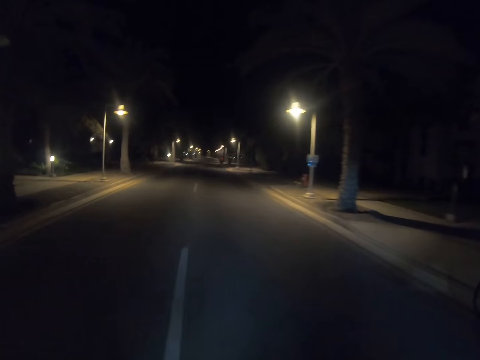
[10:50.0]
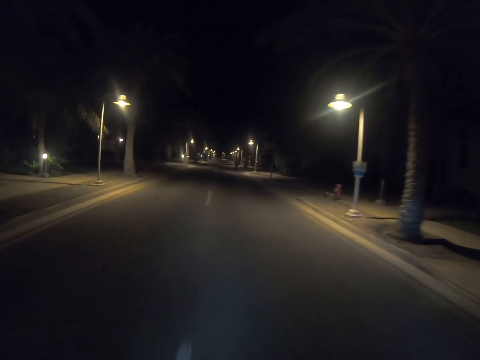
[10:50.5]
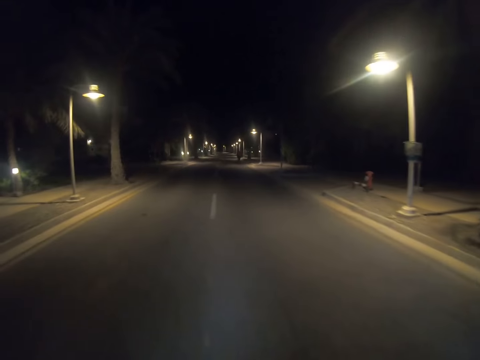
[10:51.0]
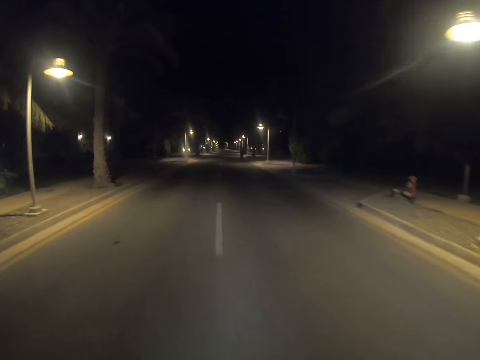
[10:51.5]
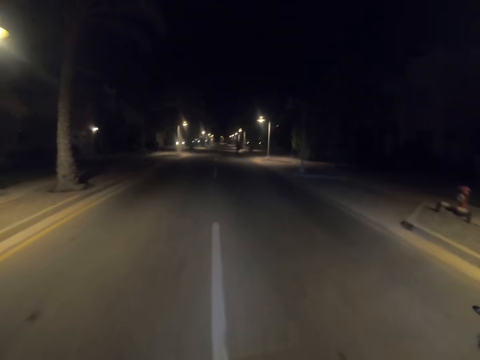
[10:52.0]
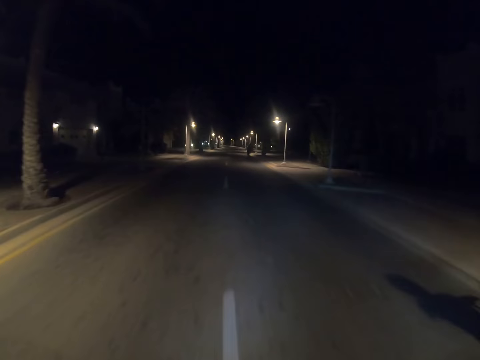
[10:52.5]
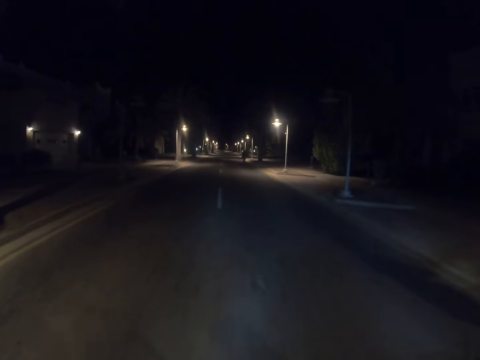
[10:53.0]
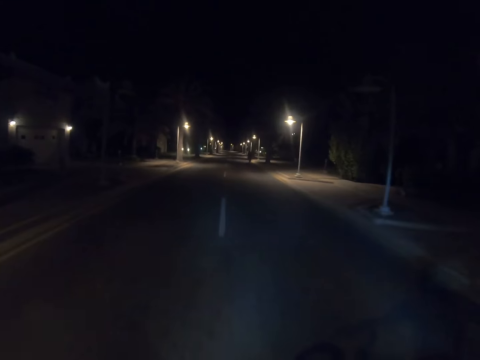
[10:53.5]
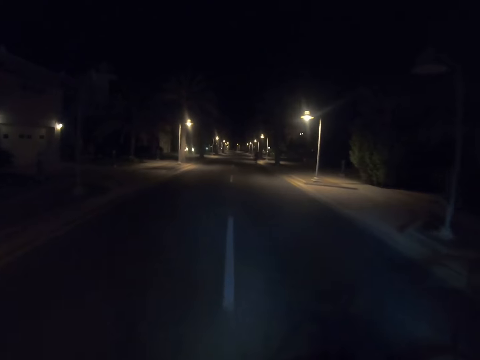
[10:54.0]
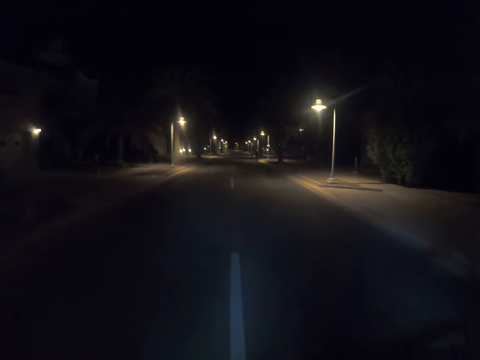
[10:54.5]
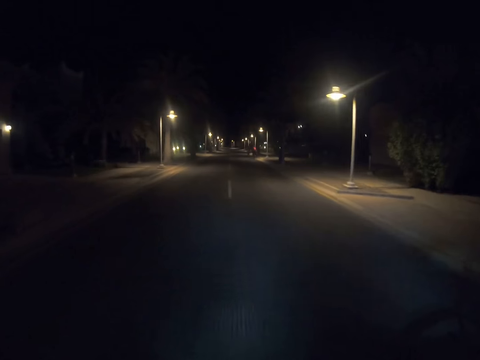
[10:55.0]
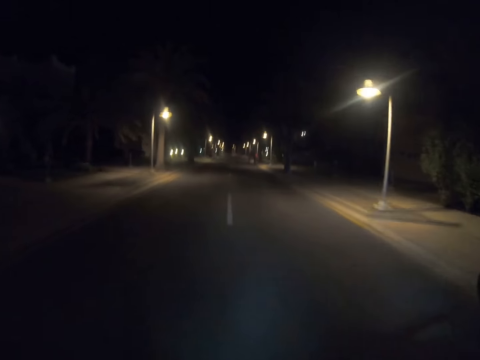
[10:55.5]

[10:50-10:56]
The camera wearer looks at the road.

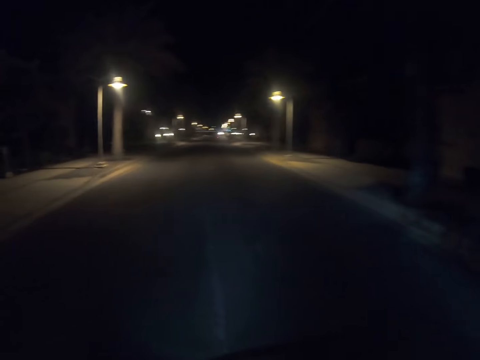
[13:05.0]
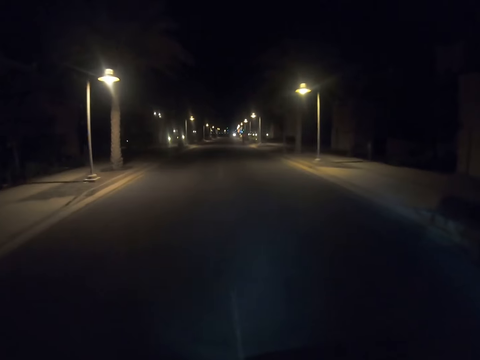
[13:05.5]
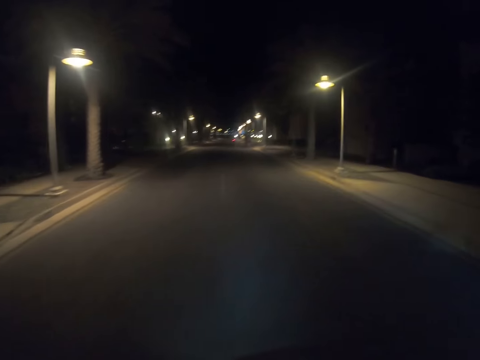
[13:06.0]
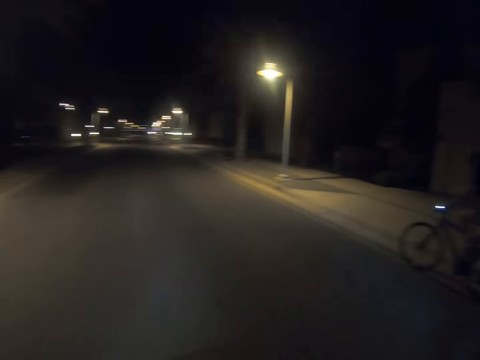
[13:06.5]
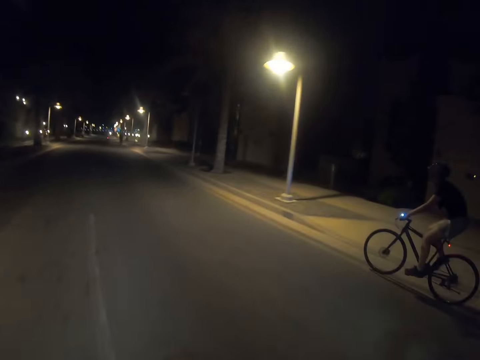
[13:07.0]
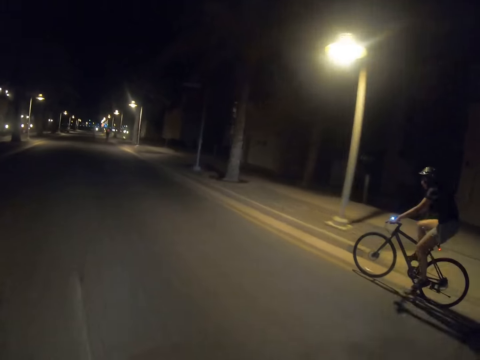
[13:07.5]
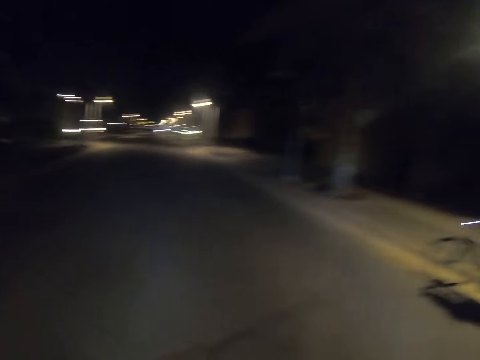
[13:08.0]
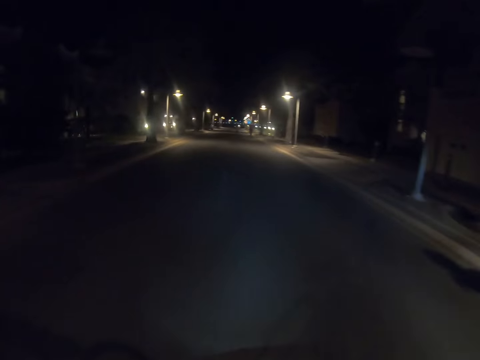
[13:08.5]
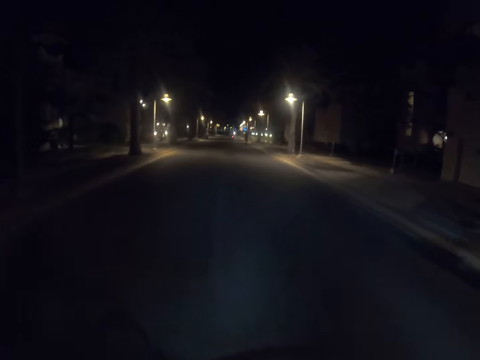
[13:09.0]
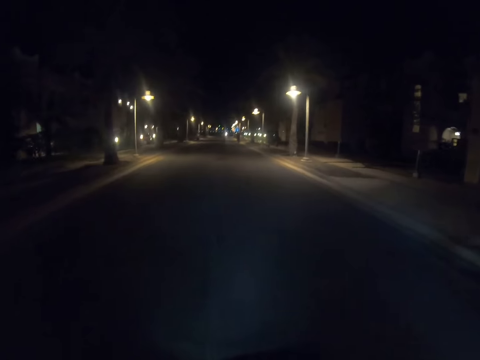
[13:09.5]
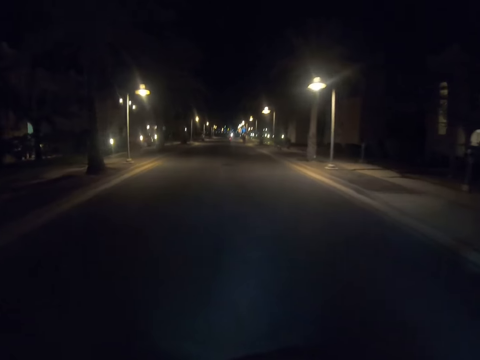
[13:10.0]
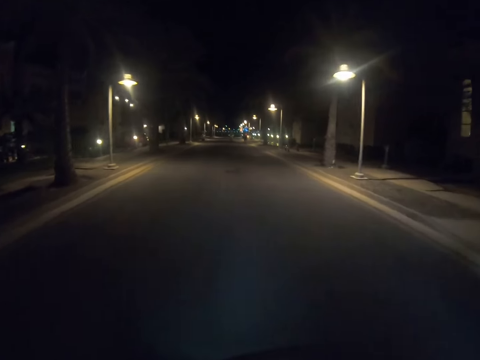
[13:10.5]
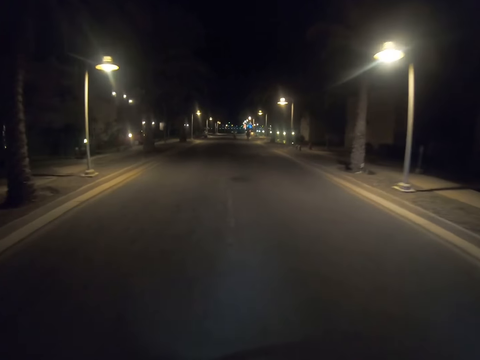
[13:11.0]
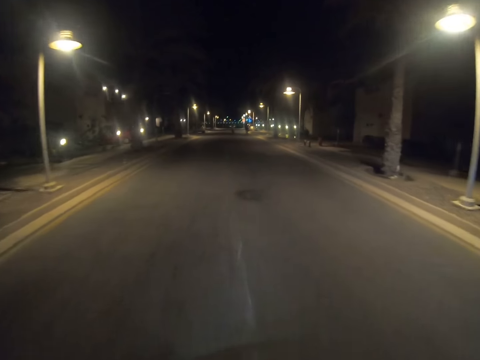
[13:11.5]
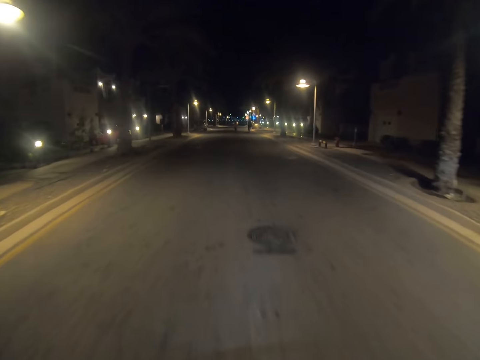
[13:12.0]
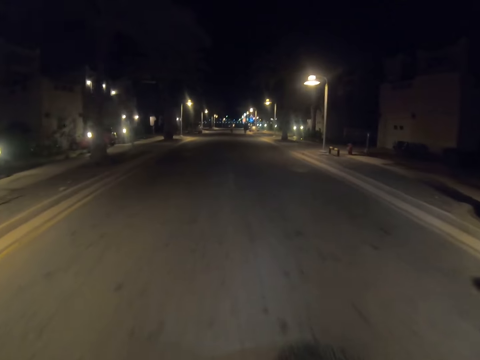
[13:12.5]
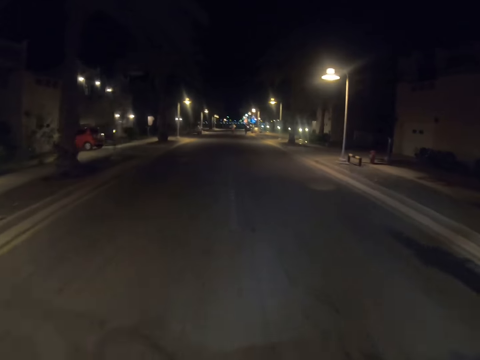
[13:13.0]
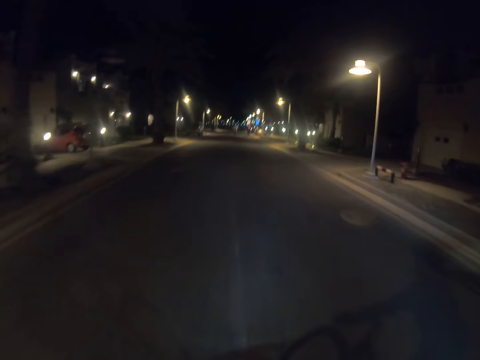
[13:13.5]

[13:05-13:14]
The camera wearer looks at a person. They look at the road.

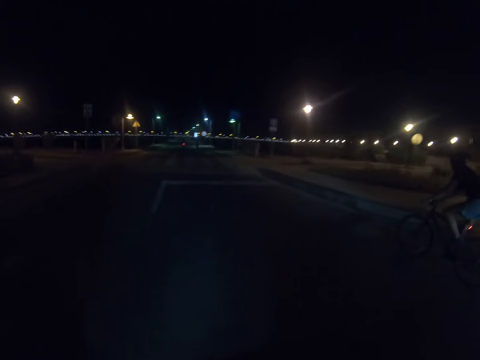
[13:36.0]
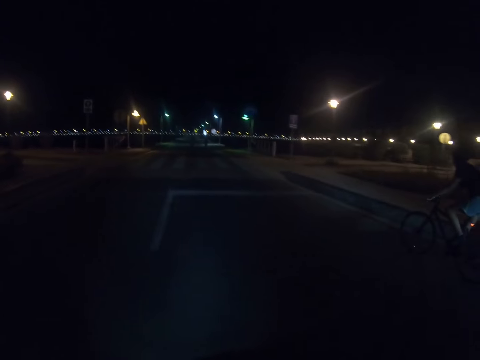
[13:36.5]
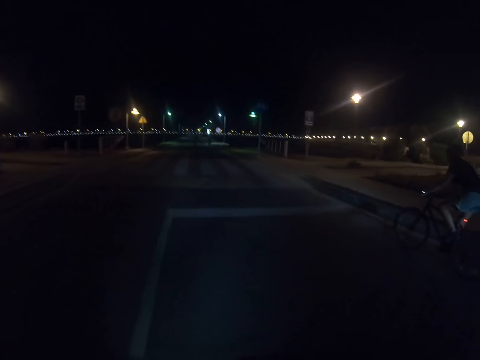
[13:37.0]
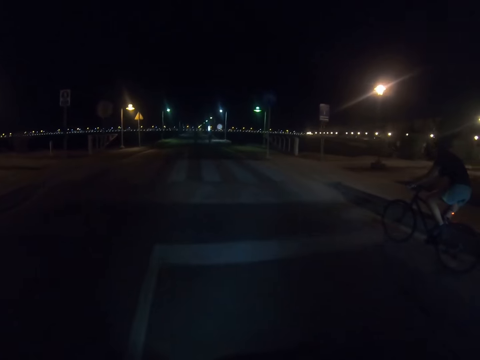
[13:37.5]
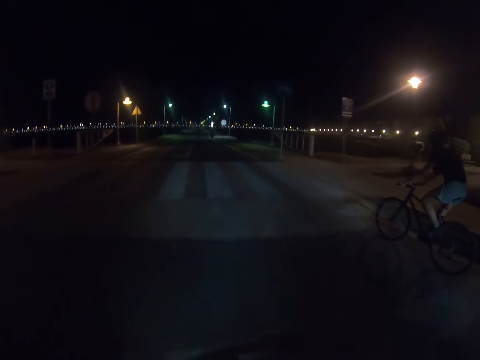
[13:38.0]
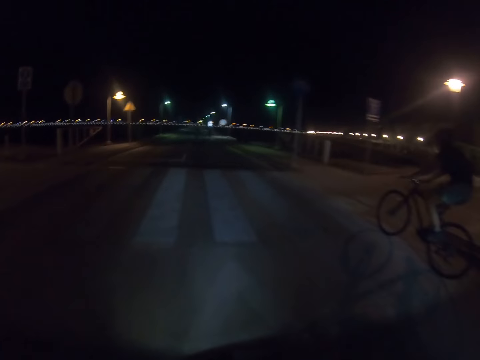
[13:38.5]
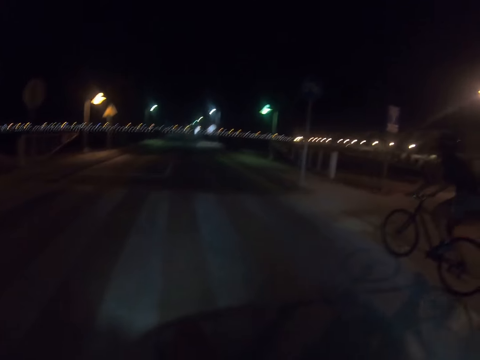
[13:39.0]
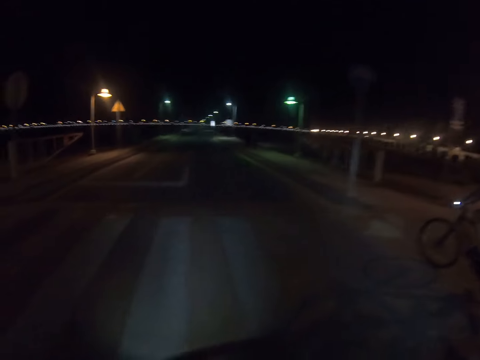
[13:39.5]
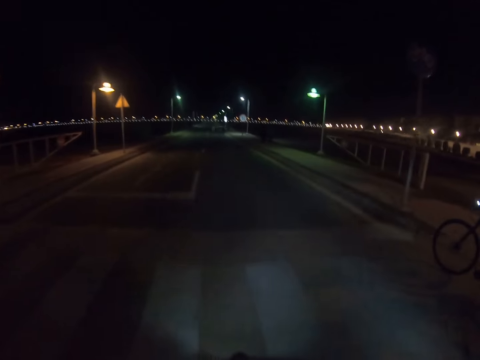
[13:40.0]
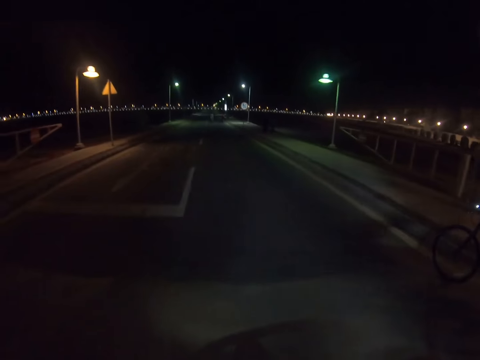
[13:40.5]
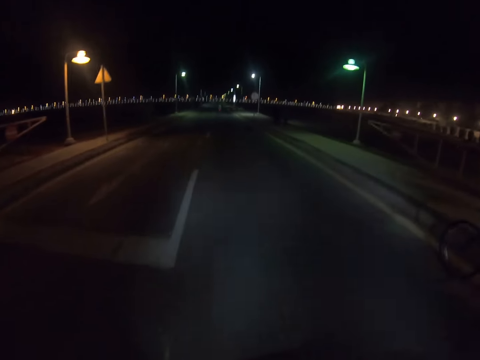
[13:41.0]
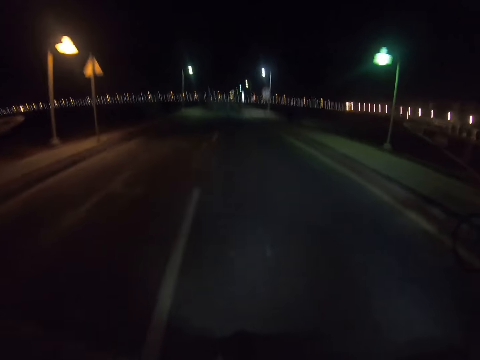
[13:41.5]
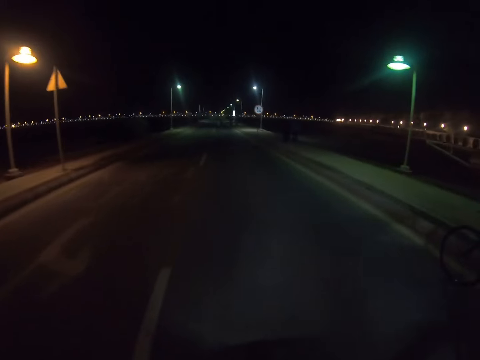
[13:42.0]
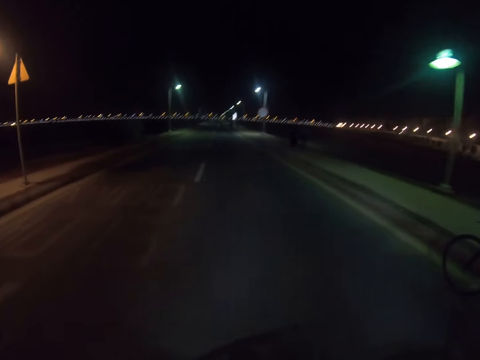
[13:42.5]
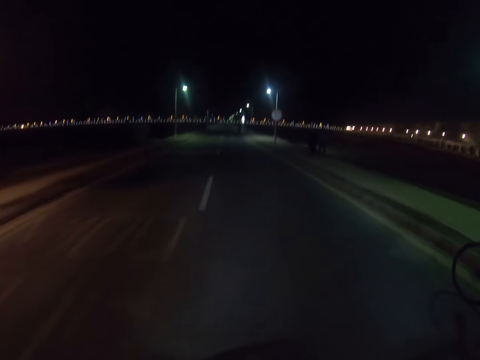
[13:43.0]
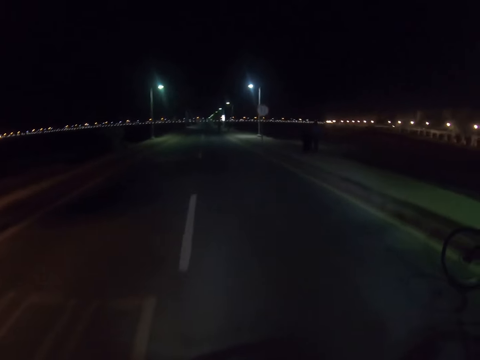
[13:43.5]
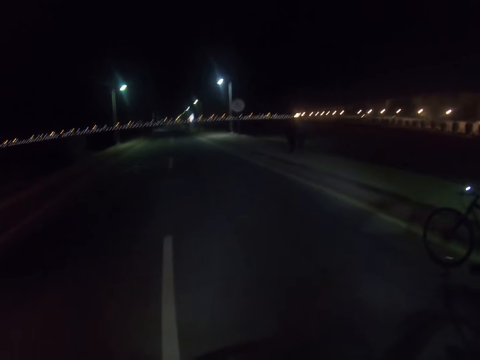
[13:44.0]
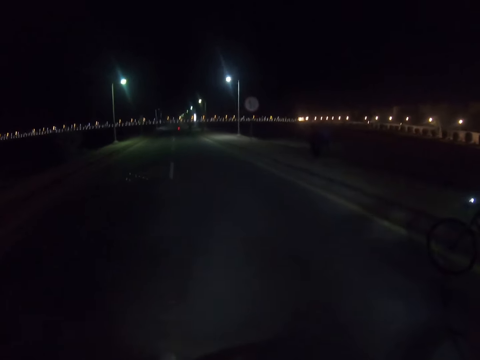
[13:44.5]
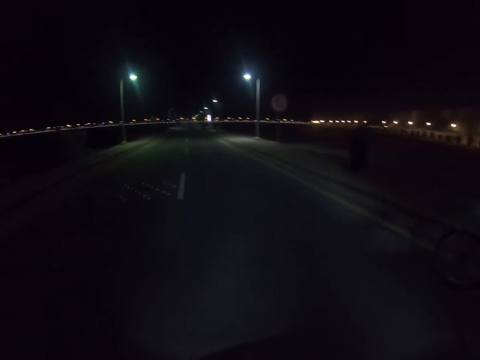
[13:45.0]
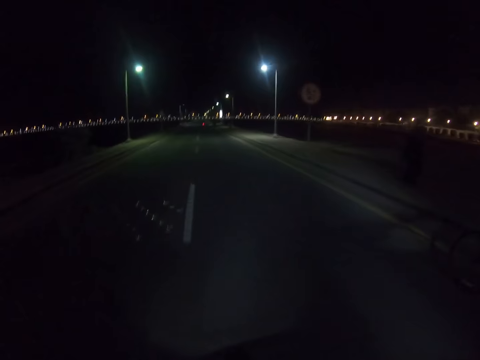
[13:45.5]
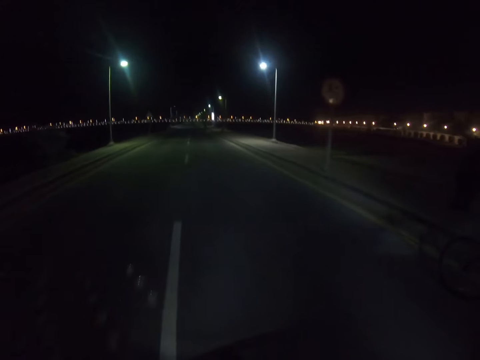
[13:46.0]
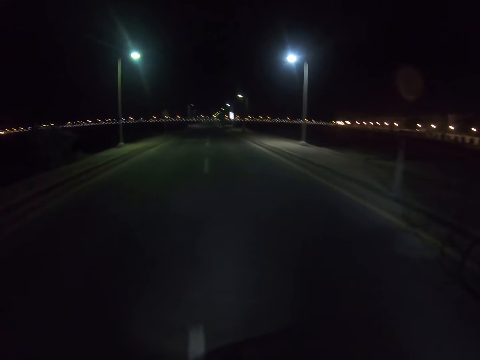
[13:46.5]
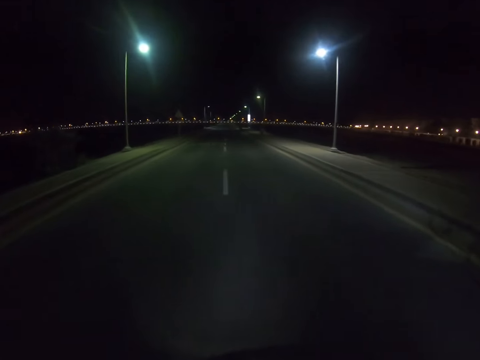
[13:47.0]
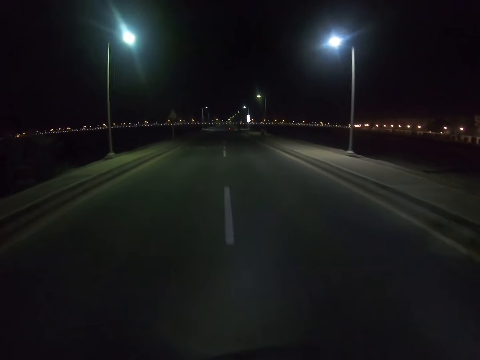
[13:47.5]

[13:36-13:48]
The camera wearer looks at a person. They look at the person again. Another person walks on the pavement. A third person walks on the pavement.
